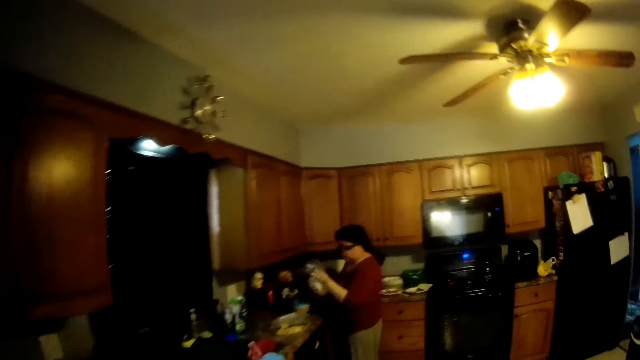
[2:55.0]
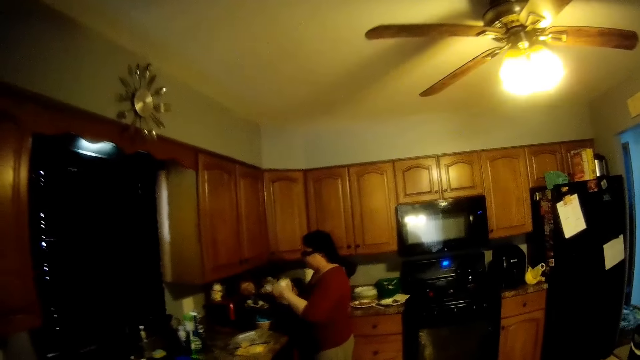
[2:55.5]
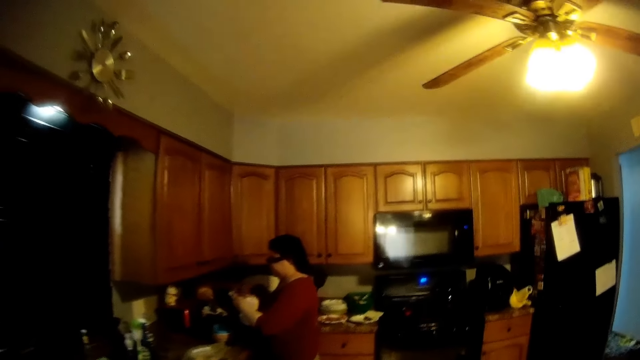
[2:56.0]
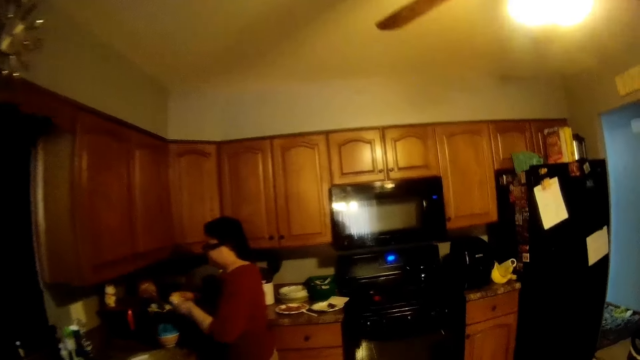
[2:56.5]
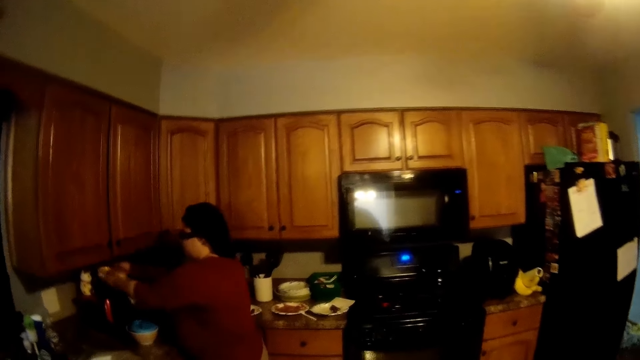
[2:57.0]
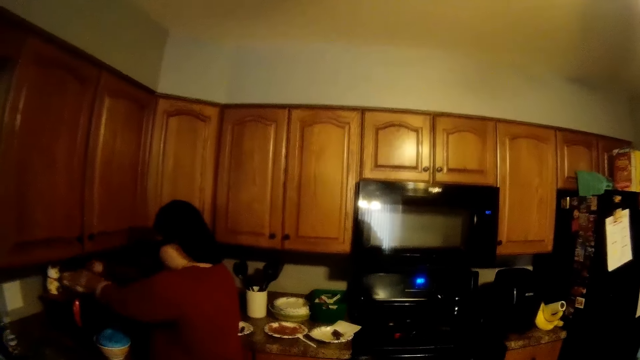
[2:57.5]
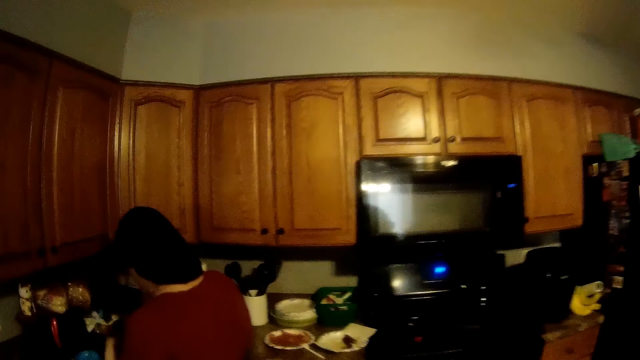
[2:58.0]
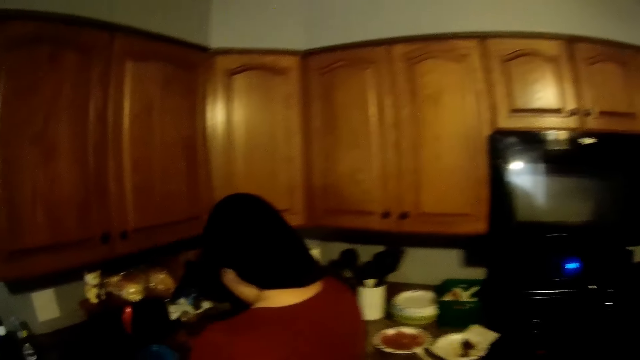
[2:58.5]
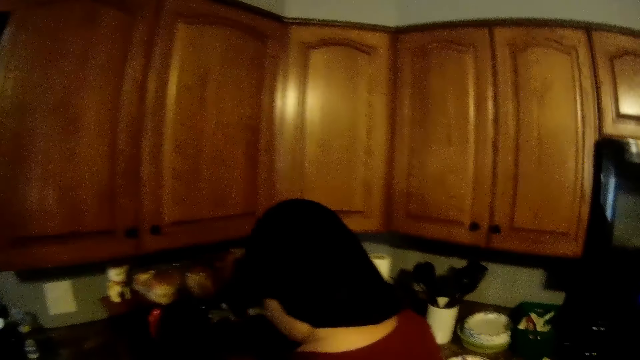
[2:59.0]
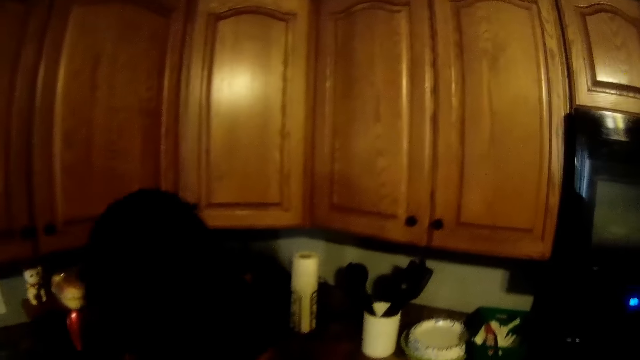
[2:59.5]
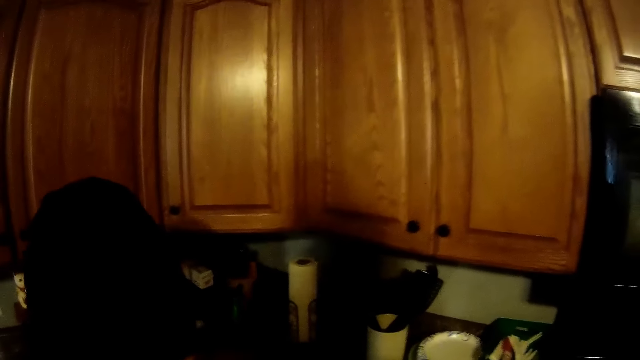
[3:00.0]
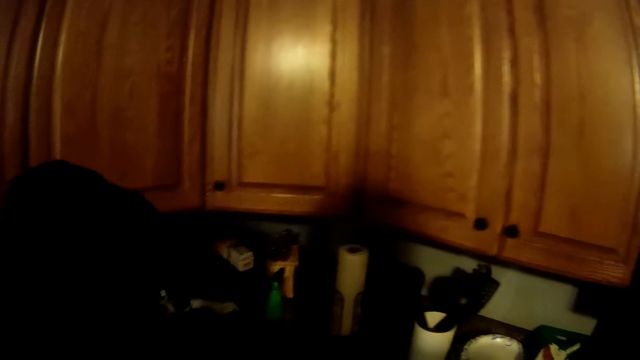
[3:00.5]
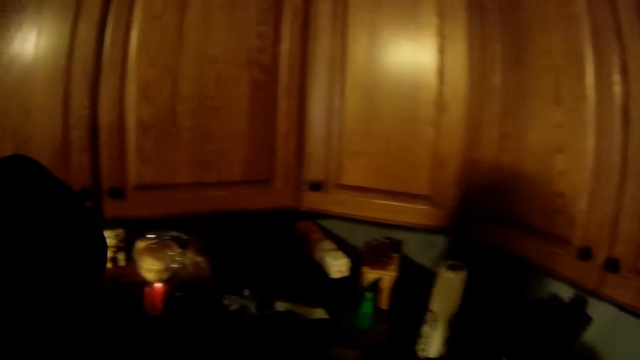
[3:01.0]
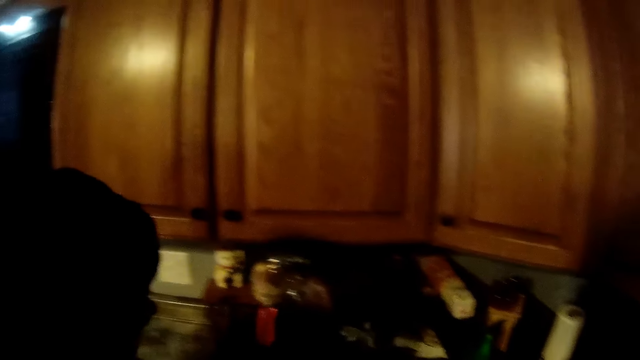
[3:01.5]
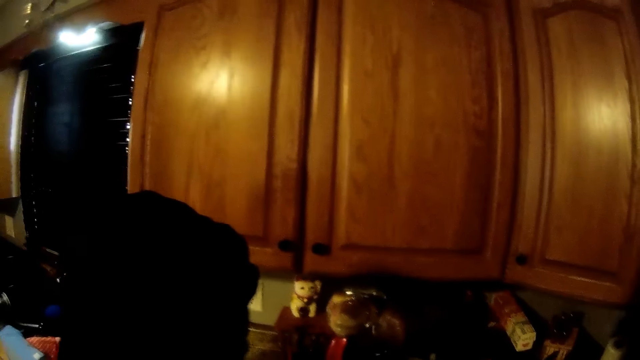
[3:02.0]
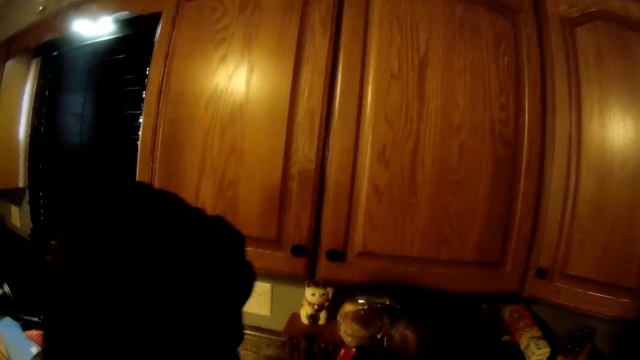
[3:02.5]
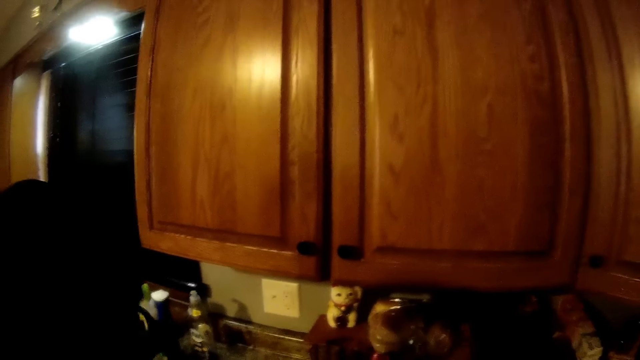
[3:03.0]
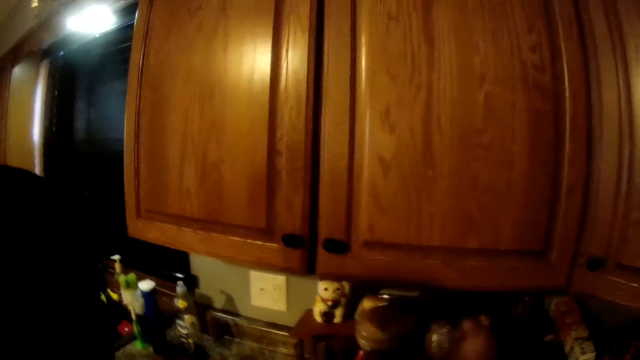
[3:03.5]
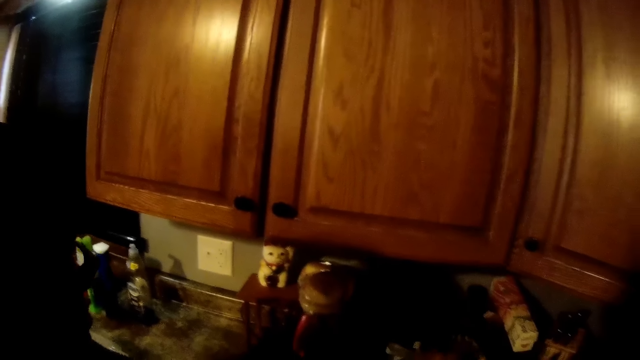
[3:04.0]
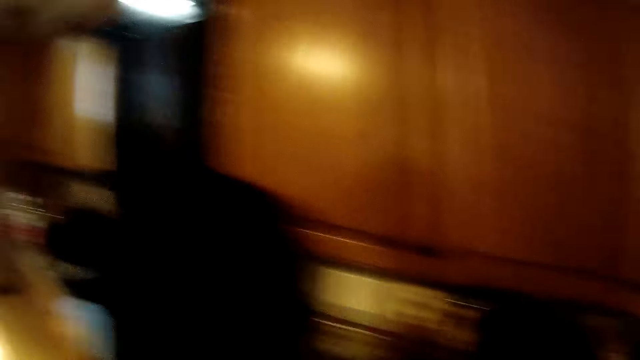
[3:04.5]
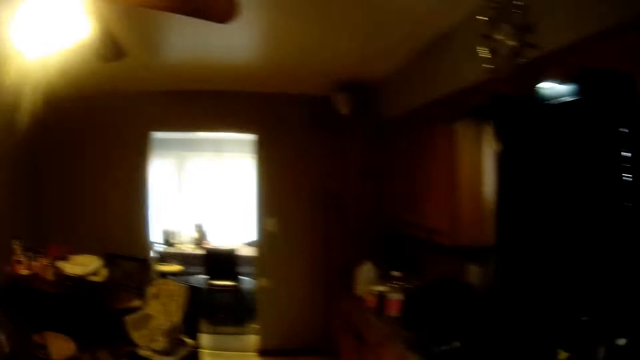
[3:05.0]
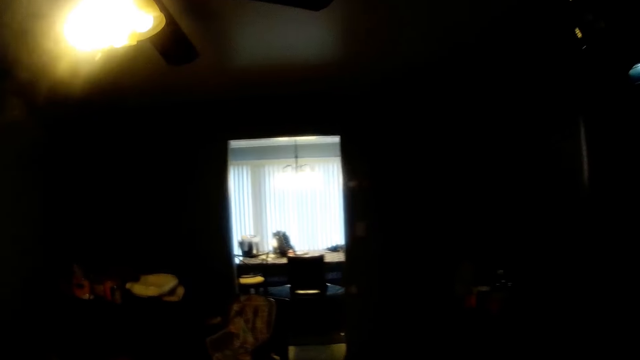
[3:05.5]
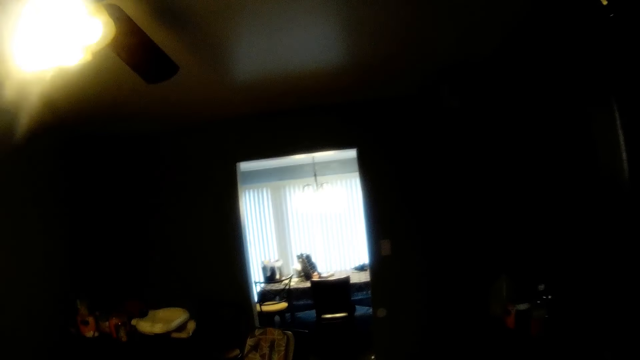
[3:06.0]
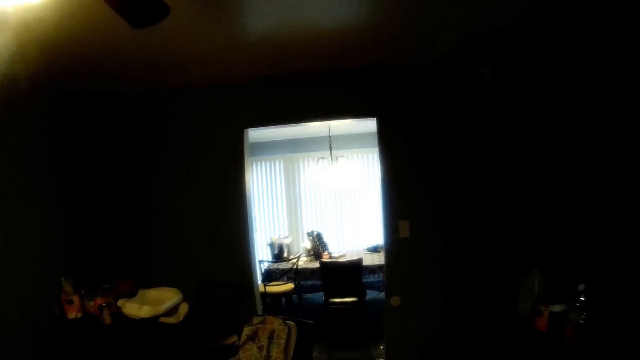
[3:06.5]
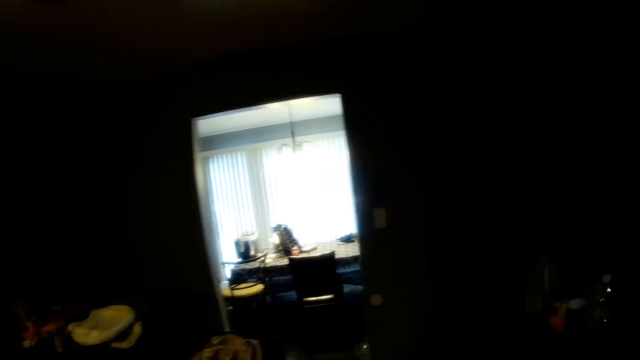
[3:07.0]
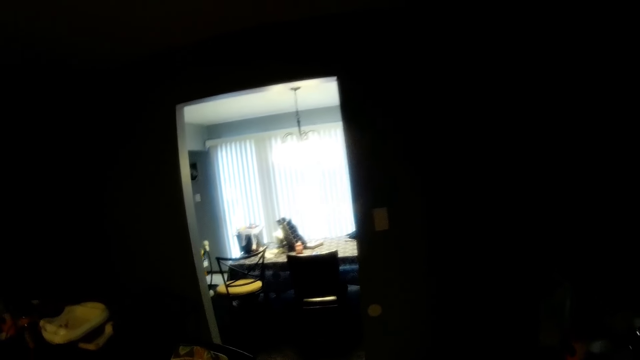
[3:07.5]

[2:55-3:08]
The woman drops the loaf of bread on a microwave with both hands. She picks up the loaf of bread on the microwave with her right hand and drops the loaf of bread on the worktop with her right hand. The camera wearer walks towards the living room.

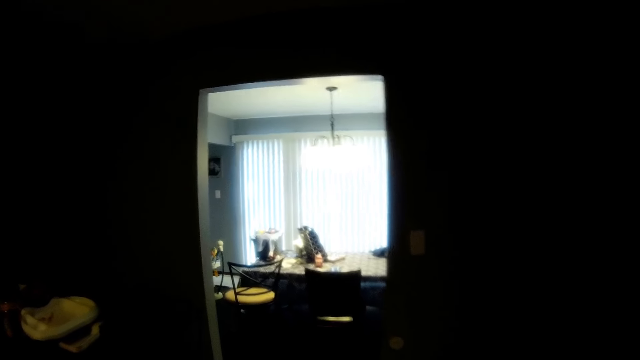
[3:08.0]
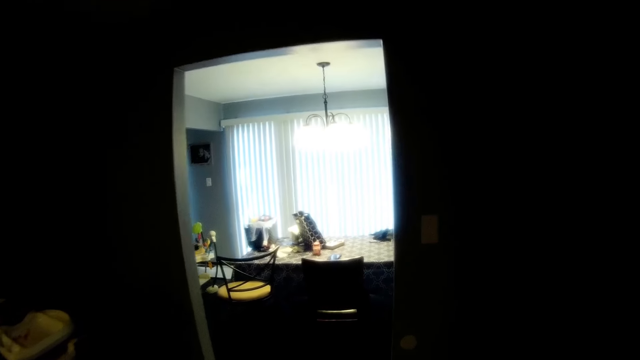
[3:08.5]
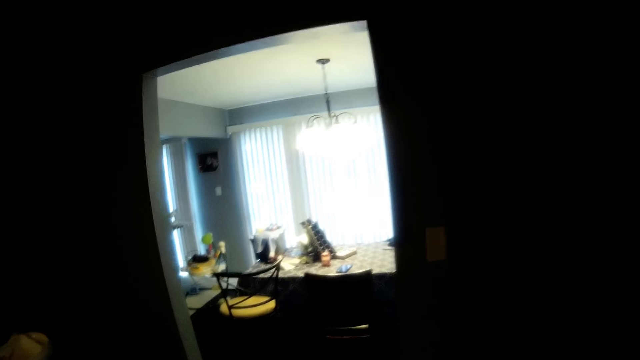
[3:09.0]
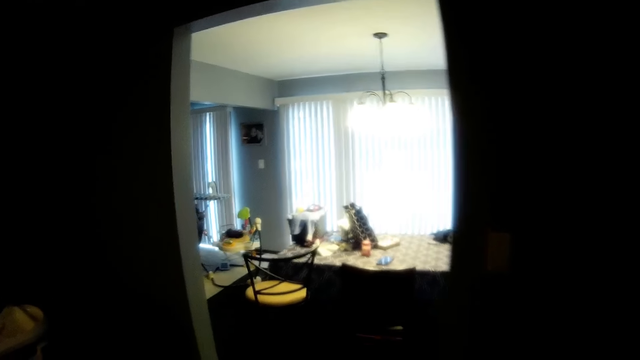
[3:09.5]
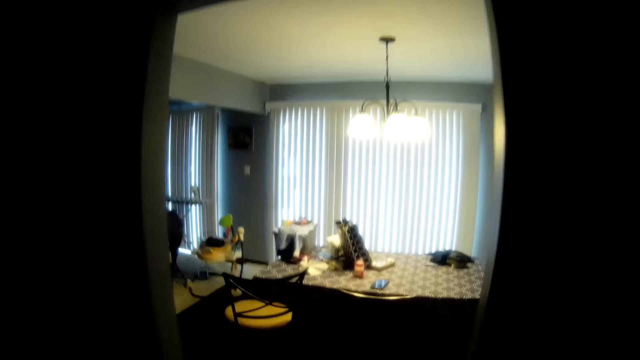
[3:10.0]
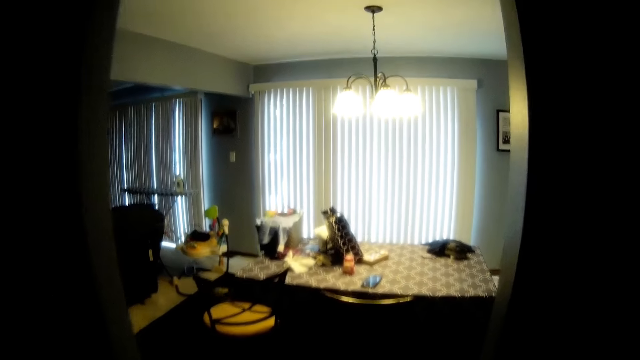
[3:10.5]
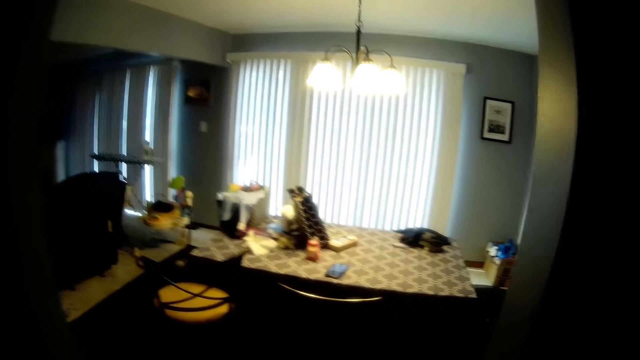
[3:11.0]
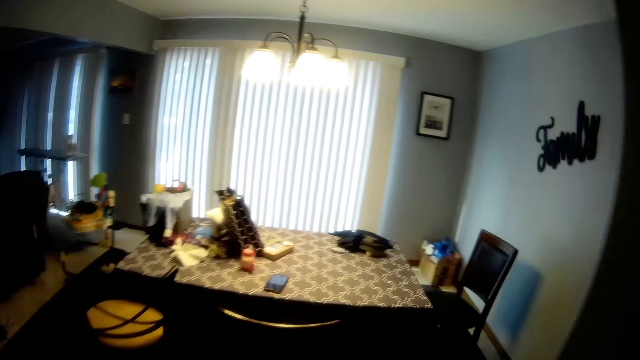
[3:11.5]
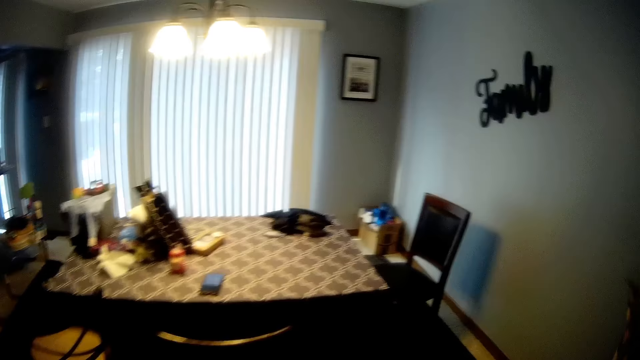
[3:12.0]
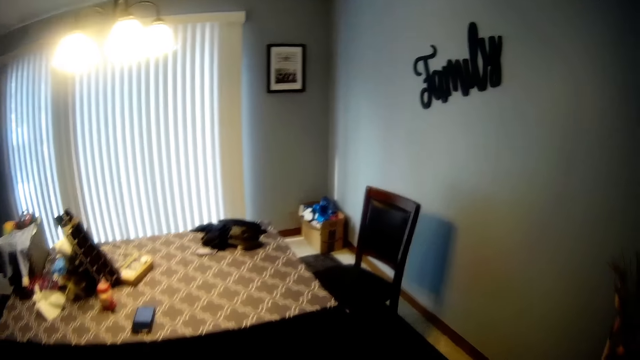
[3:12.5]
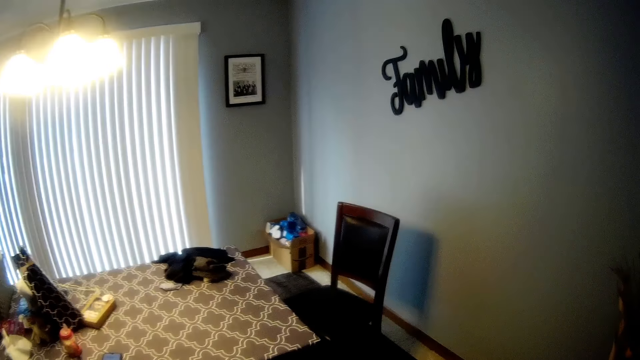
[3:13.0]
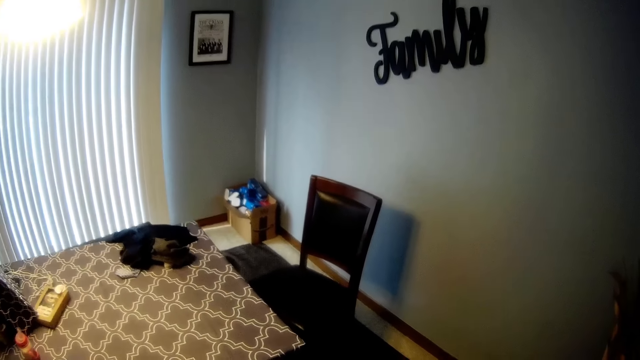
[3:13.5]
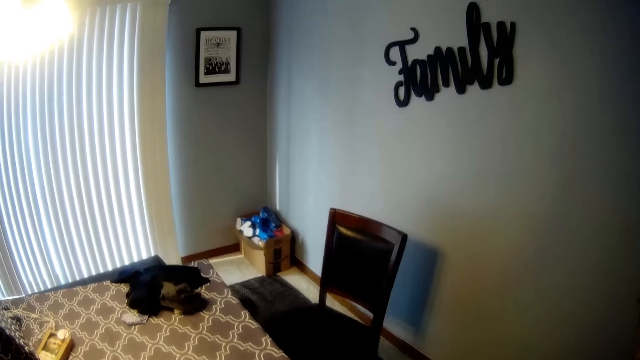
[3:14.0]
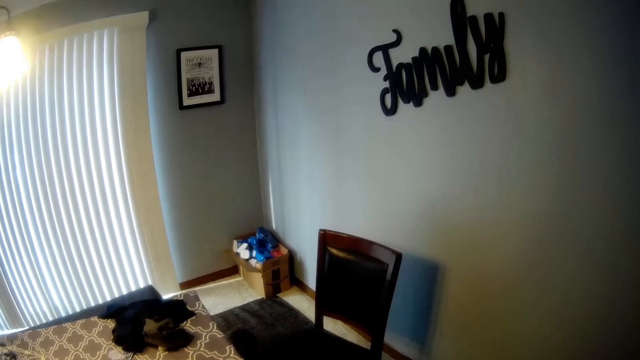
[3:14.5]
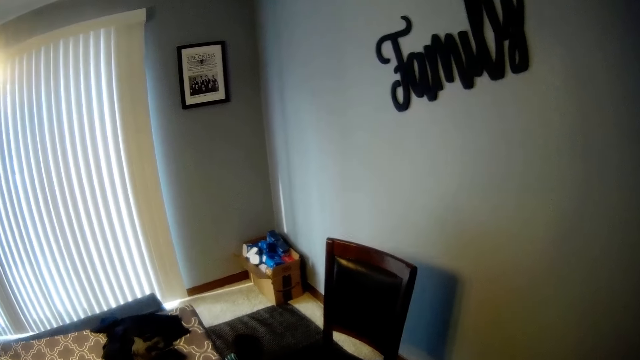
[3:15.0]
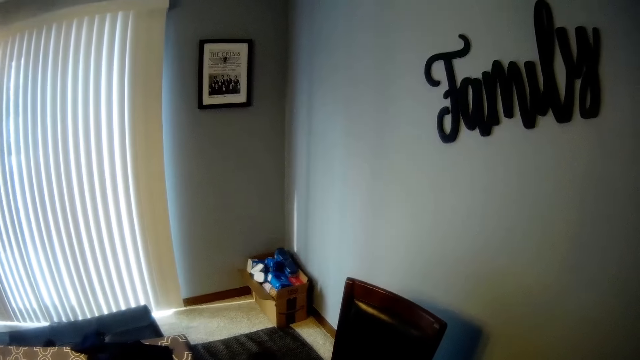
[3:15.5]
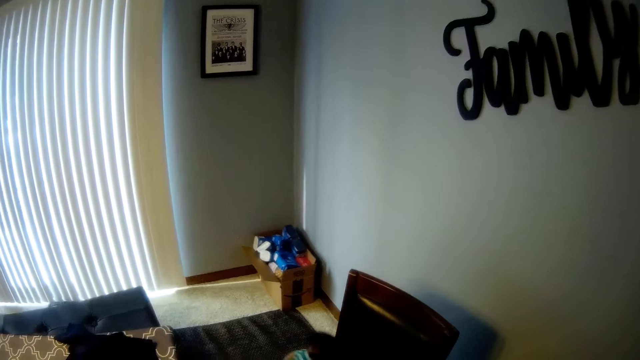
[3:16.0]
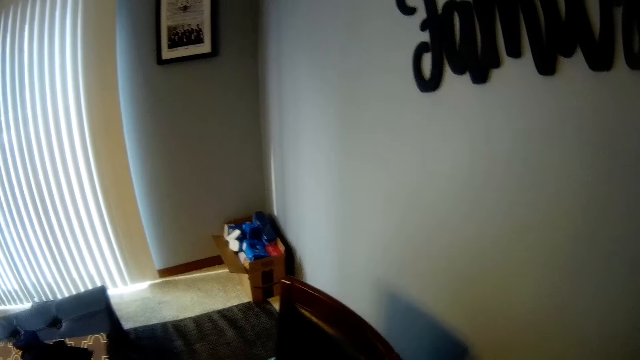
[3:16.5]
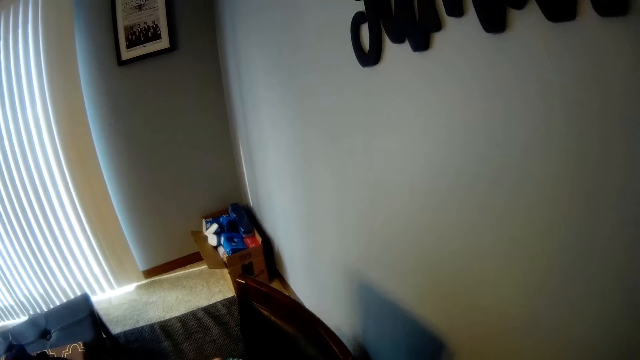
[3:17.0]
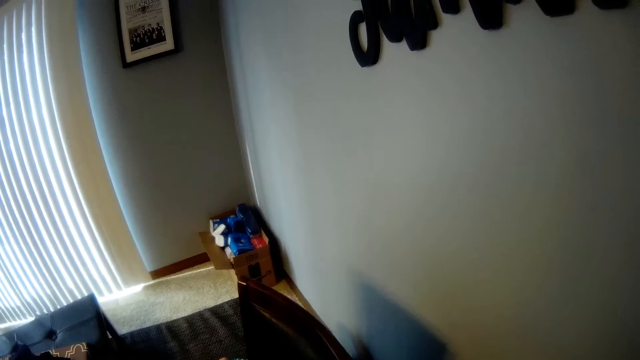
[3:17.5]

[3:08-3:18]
The camera wearer interacts with the baby. The baby crawls on a rug in the living room.
